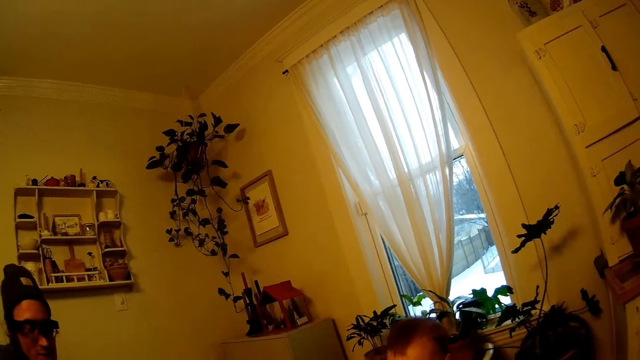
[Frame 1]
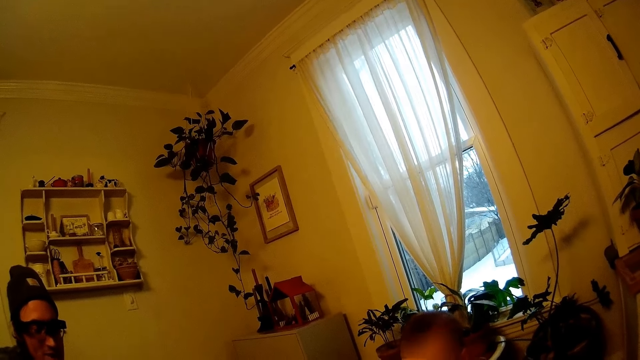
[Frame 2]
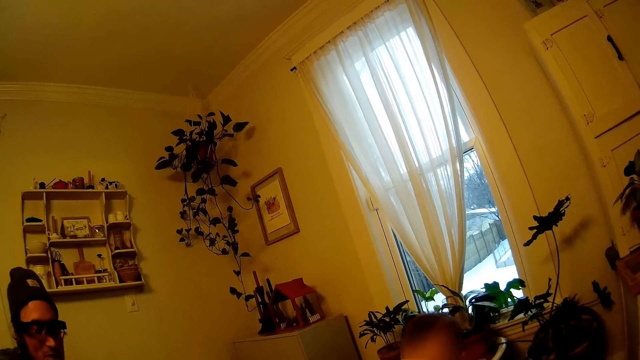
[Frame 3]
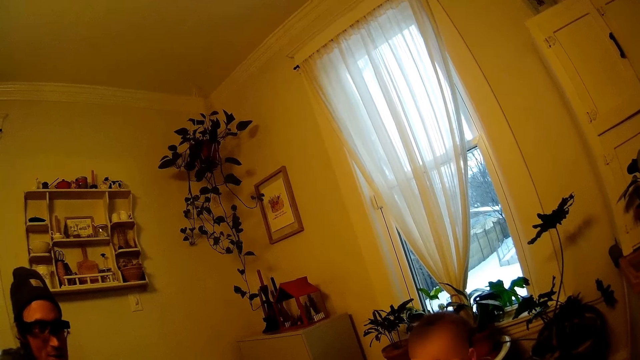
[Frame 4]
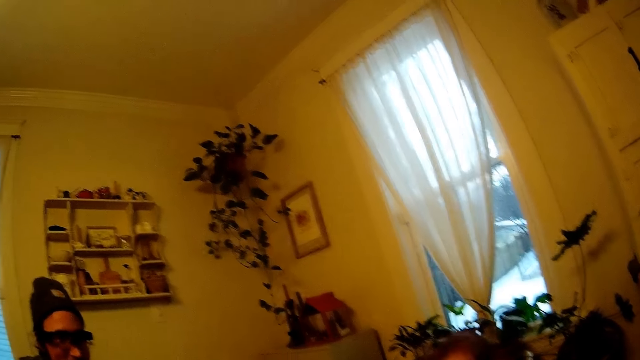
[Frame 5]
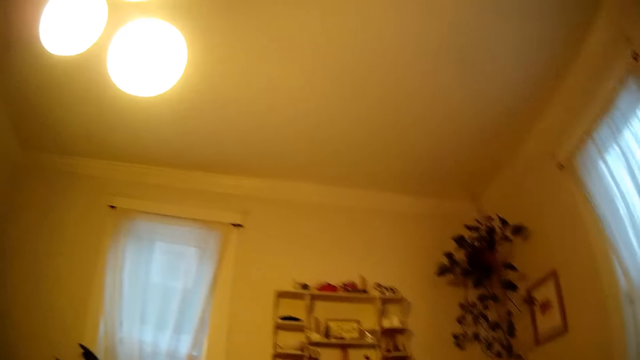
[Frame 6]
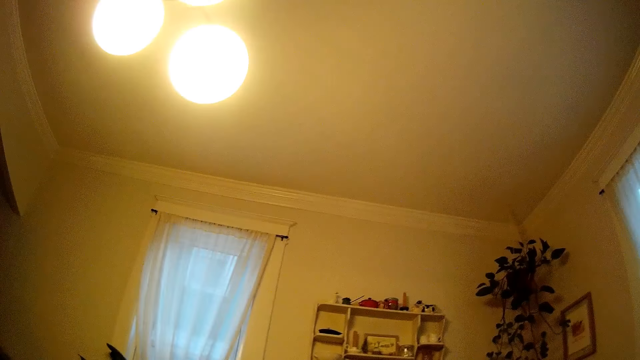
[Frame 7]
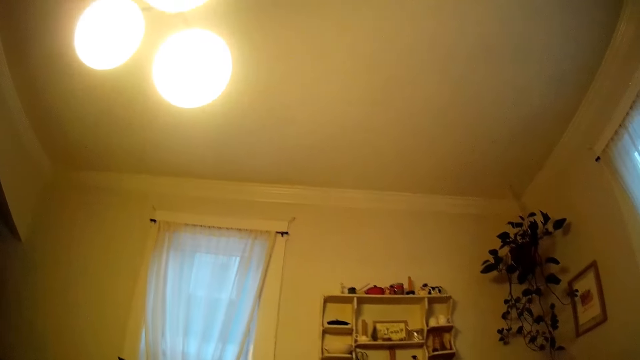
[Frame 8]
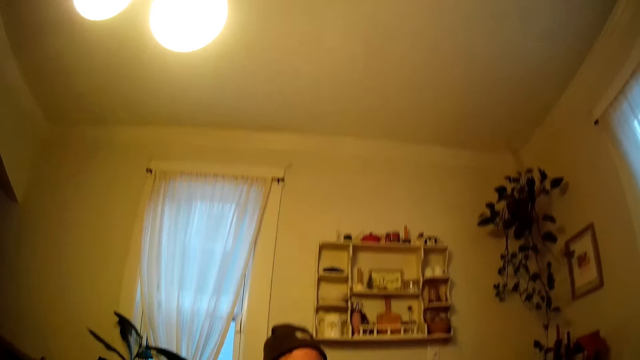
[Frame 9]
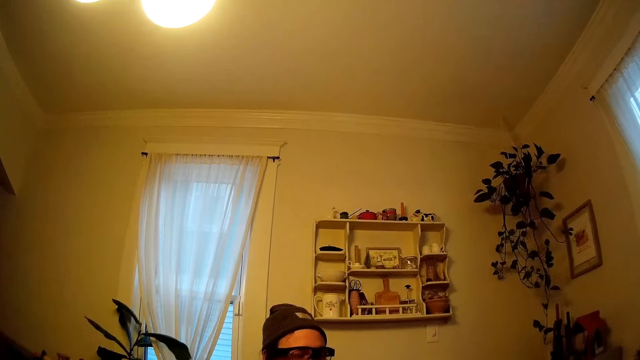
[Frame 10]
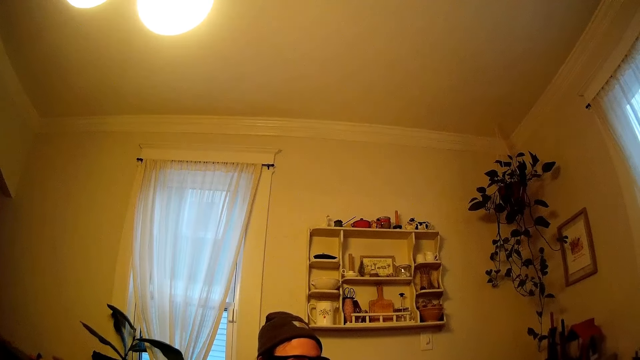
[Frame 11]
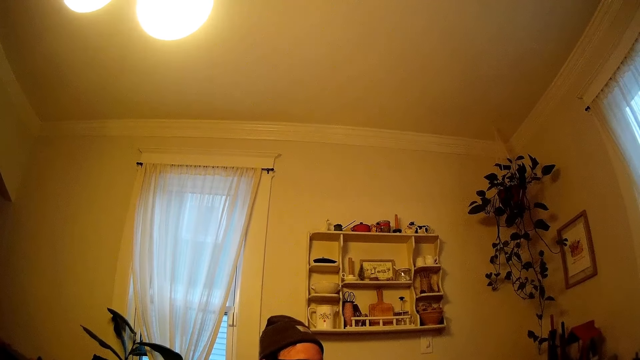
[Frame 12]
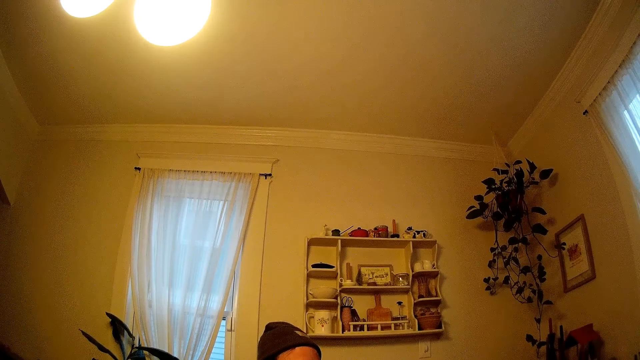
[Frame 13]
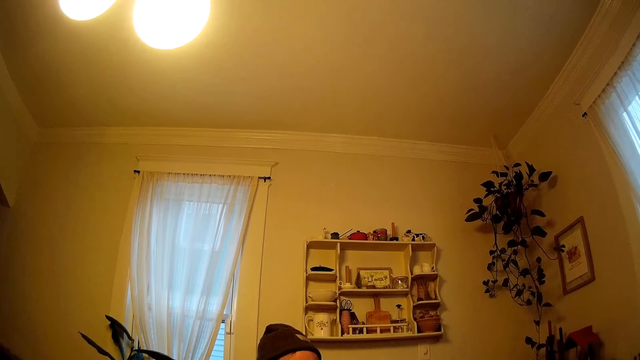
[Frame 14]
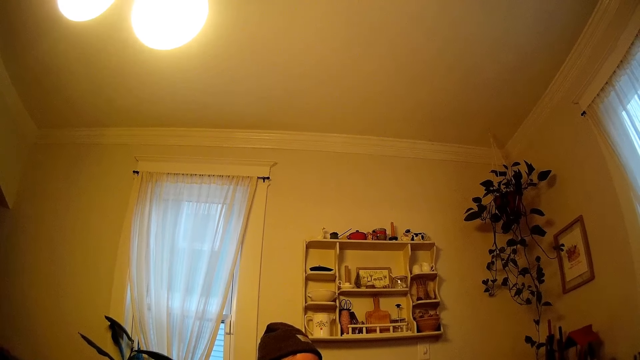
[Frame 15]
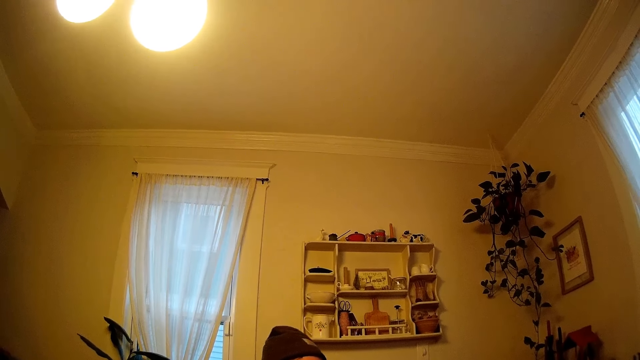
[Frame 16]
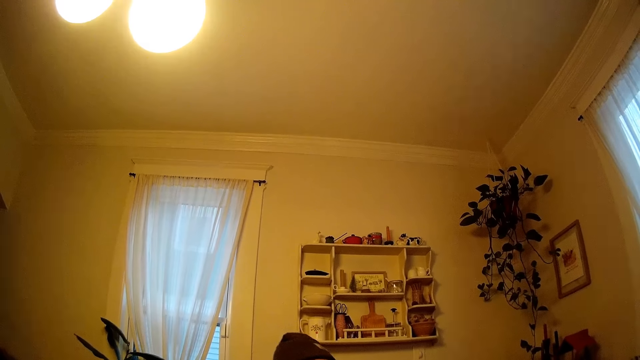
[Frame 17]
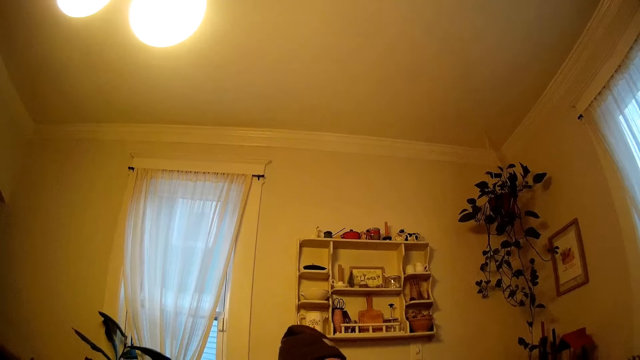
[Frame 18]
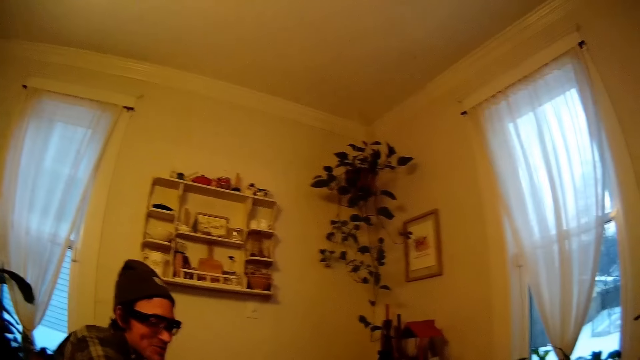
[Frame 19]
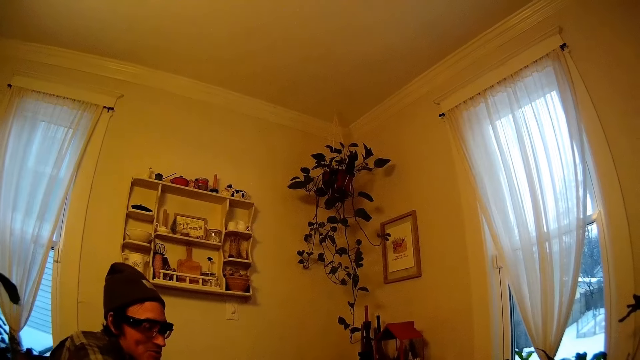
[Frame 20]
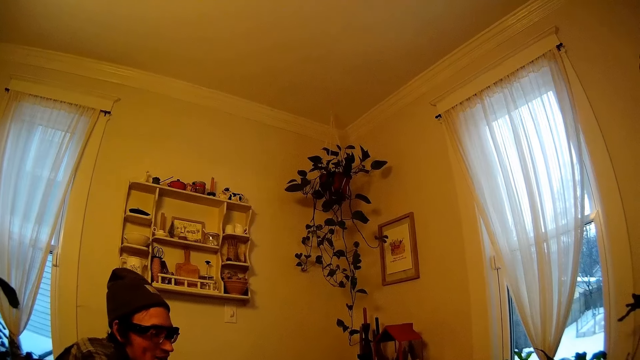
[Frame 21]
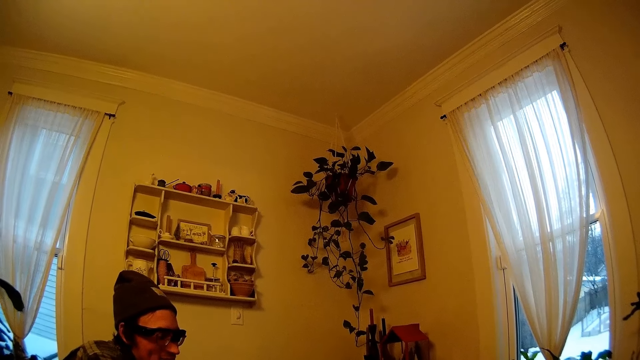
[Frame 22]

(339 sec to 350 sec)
The man converses with the camera wearer.

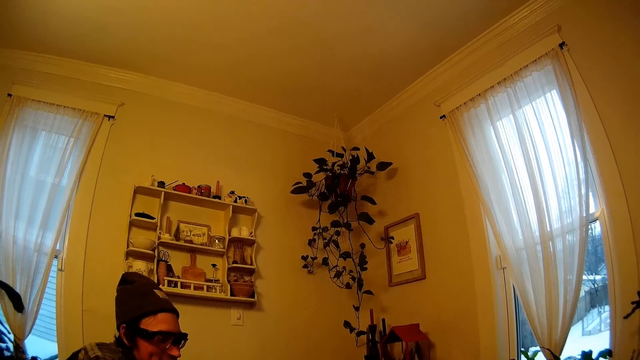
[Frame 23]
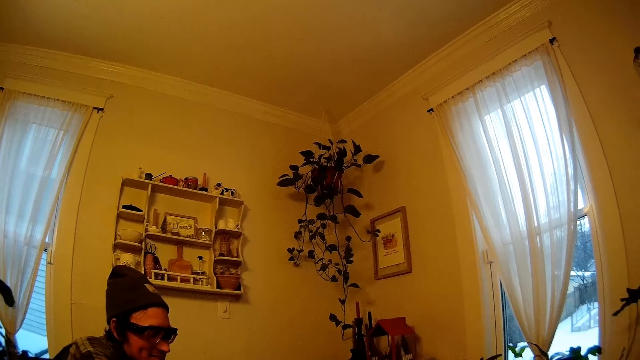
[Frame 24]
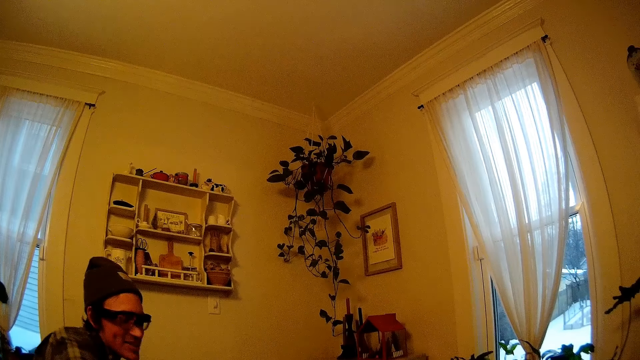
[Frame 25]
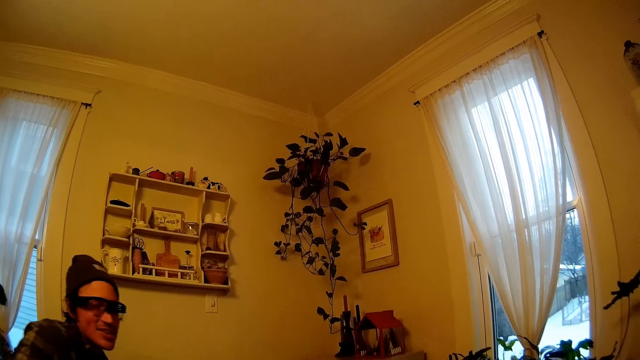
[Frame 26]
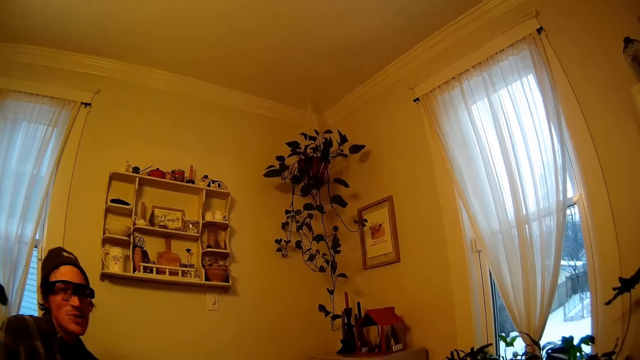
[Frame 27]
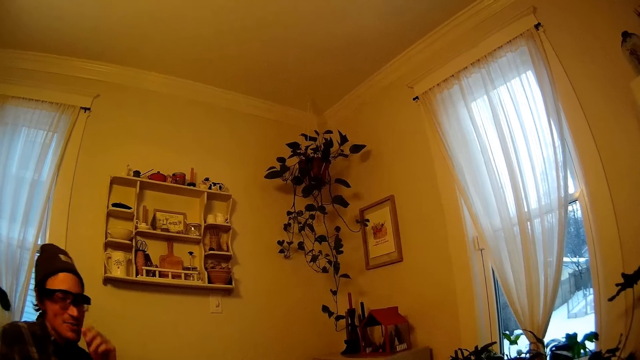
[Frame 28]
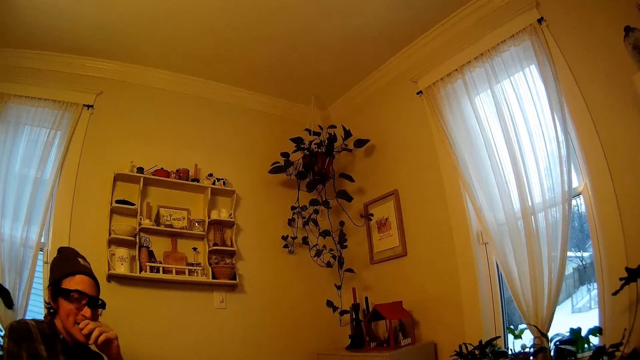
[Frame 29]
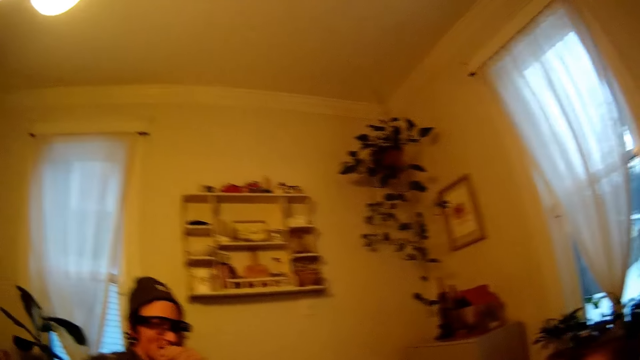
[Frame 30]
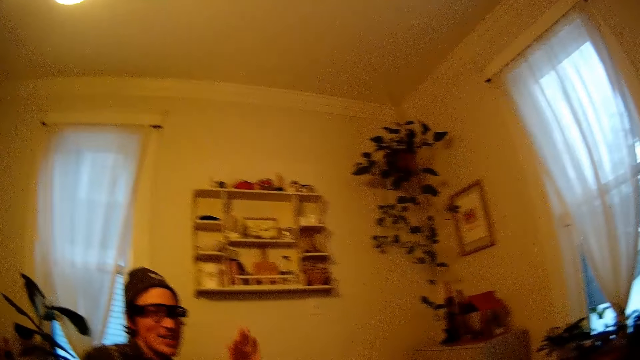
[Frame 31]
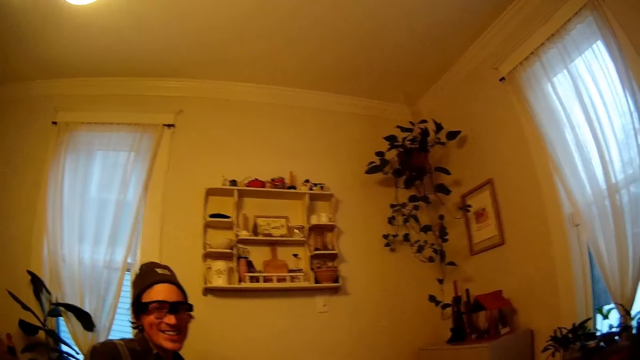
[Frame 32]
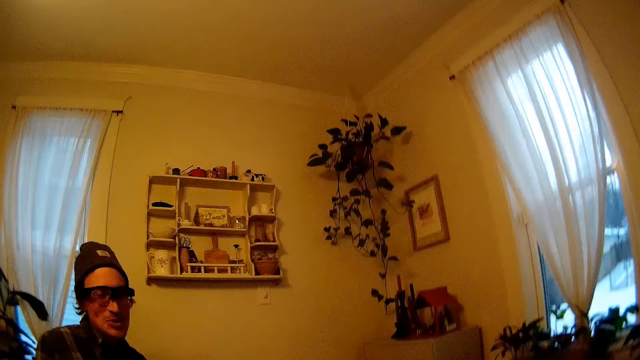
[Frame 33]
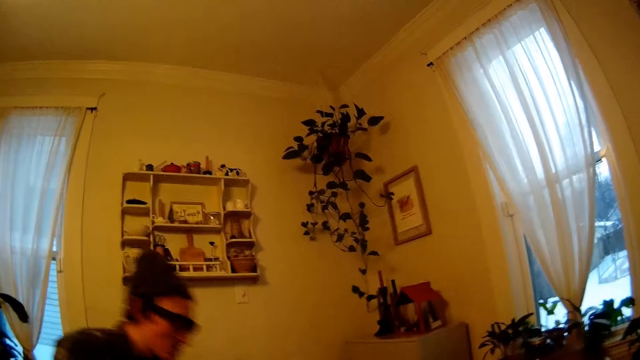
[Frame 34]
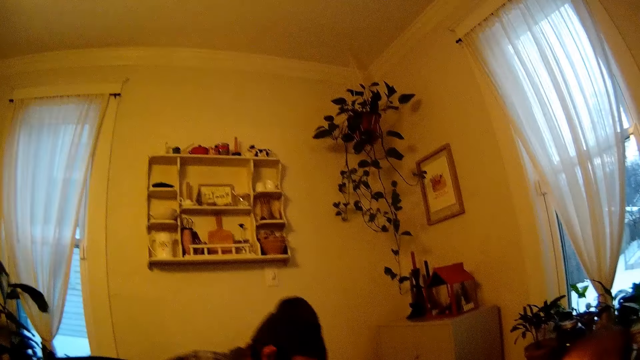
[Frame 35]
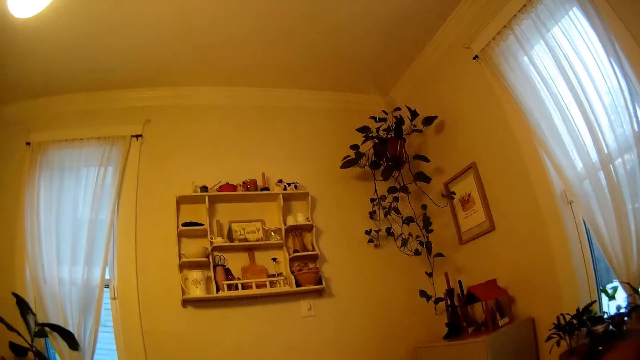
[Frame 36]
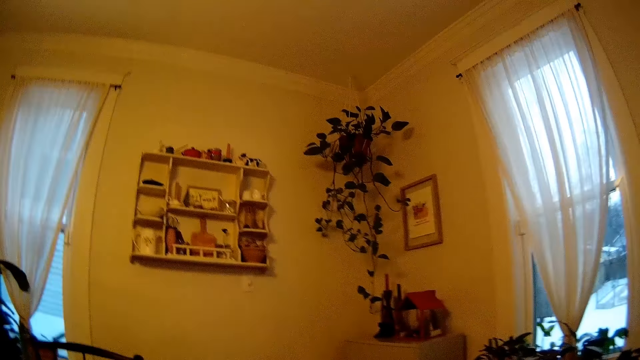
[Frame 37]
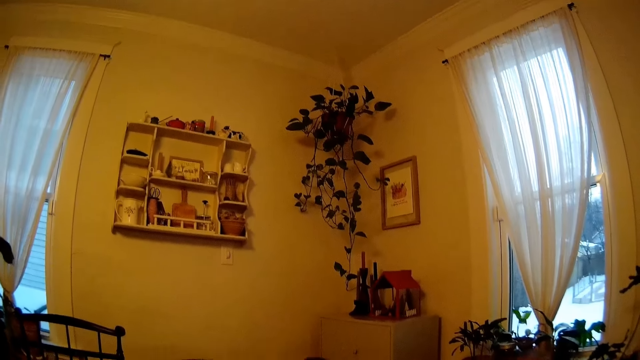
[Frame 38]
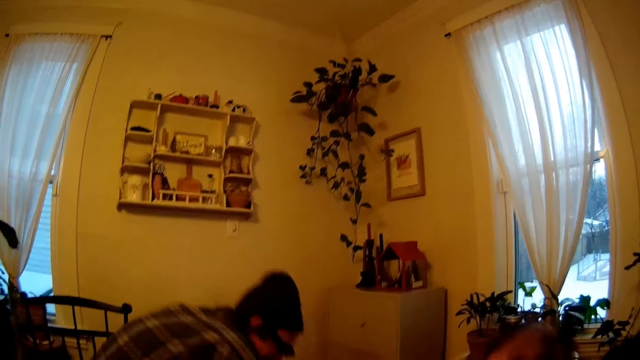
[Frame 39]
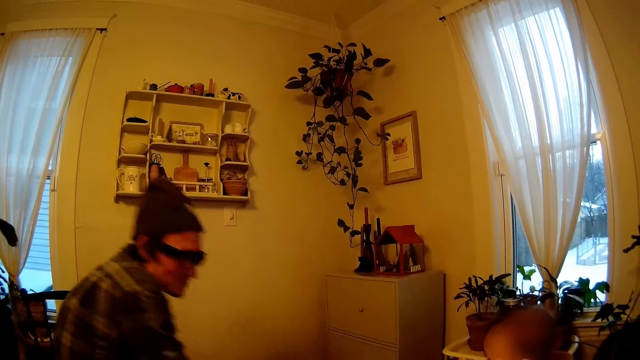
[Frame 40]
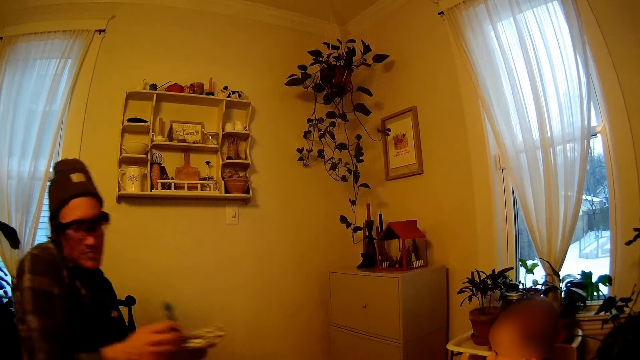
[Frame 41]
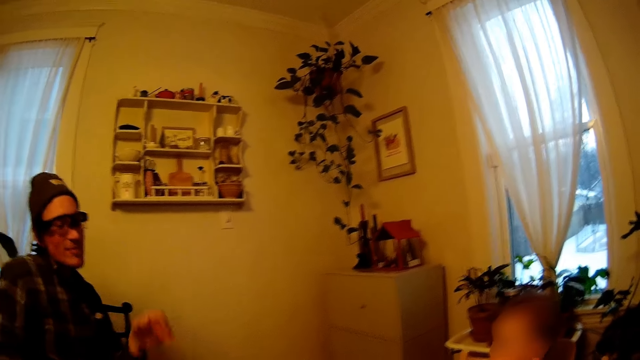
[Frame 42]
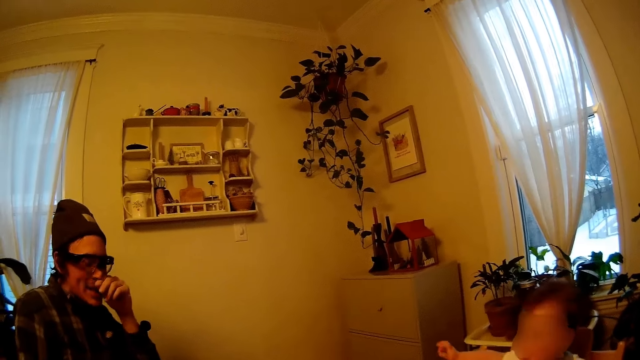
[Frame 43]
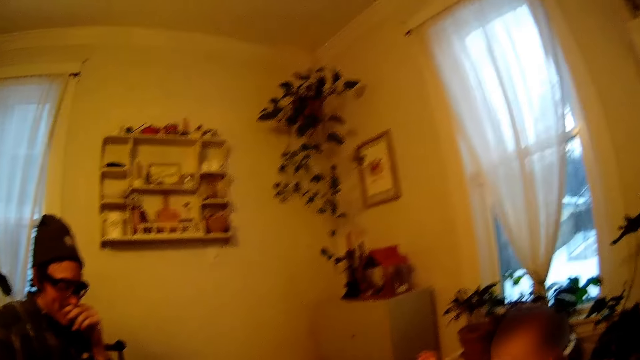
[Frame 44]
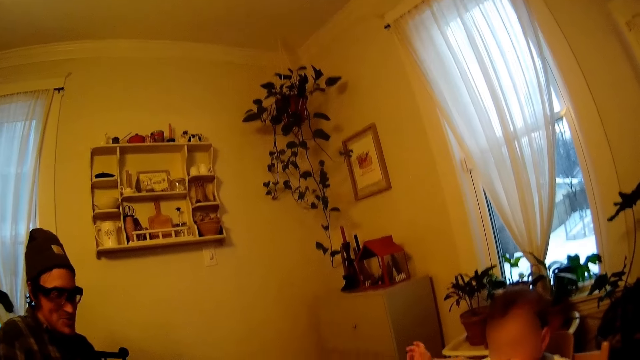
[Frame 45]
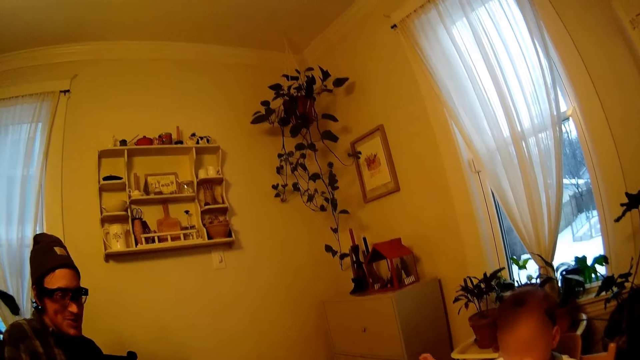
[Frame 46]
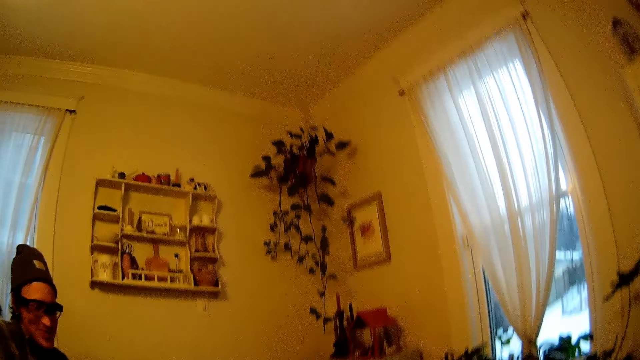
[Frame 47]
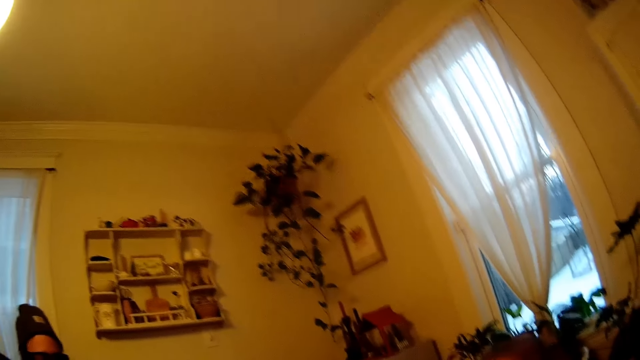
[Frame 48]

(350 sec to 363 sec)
The man scratches his philtrum with his left hand. The man wipes his nose and bends down. The man drops a book in his left hand and scratches his philtrum with his left hand.
